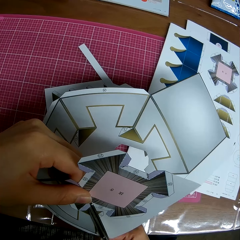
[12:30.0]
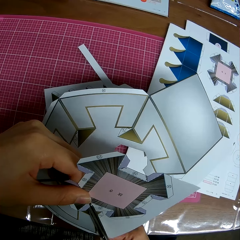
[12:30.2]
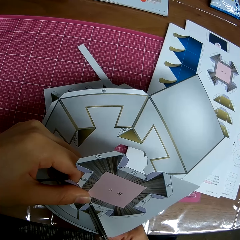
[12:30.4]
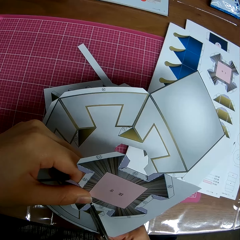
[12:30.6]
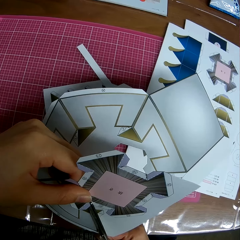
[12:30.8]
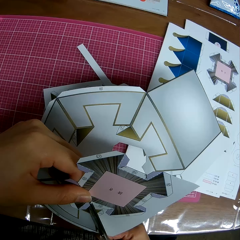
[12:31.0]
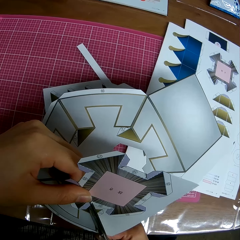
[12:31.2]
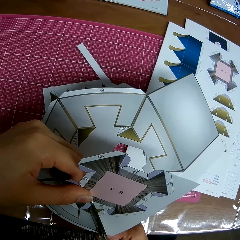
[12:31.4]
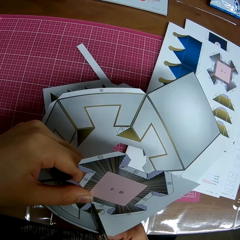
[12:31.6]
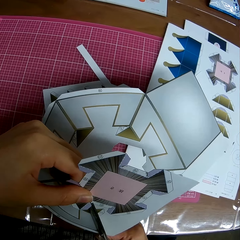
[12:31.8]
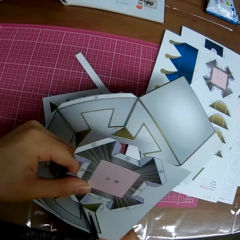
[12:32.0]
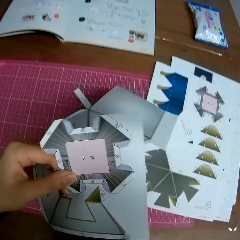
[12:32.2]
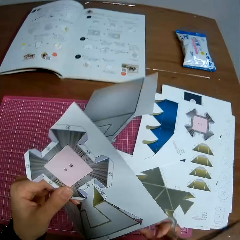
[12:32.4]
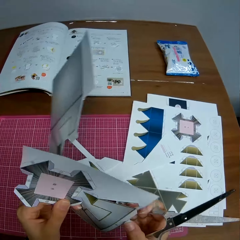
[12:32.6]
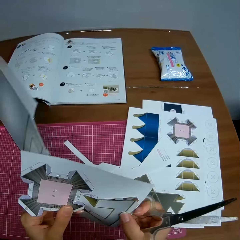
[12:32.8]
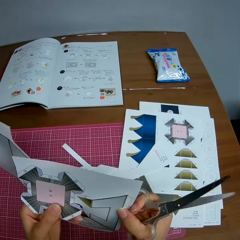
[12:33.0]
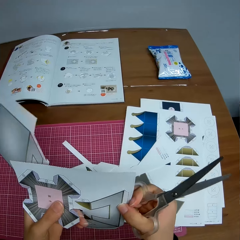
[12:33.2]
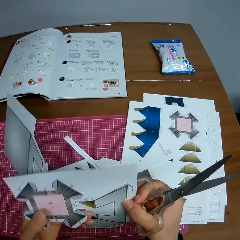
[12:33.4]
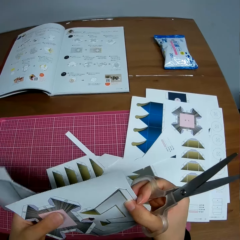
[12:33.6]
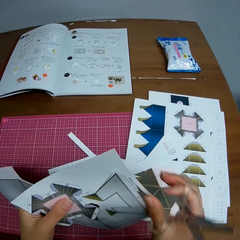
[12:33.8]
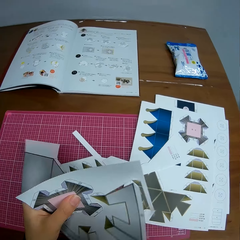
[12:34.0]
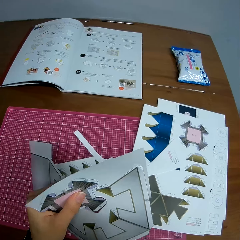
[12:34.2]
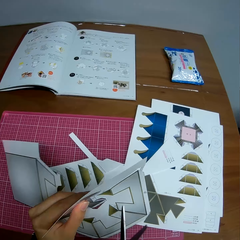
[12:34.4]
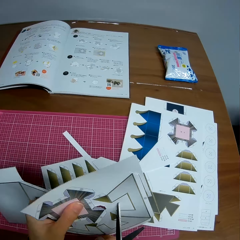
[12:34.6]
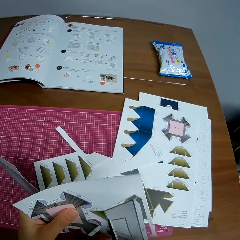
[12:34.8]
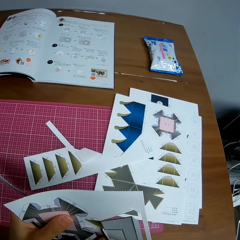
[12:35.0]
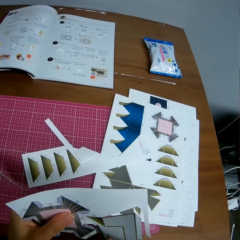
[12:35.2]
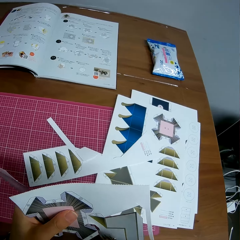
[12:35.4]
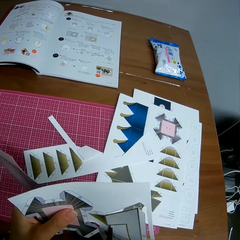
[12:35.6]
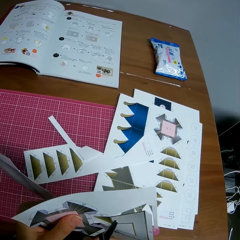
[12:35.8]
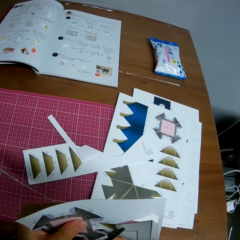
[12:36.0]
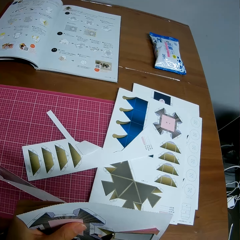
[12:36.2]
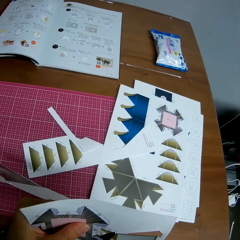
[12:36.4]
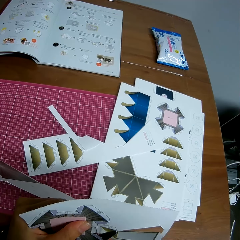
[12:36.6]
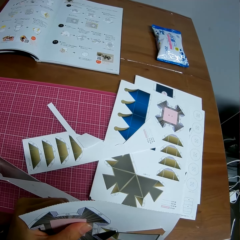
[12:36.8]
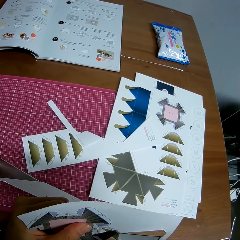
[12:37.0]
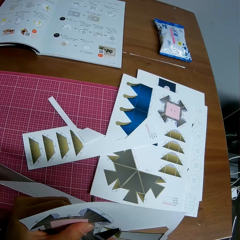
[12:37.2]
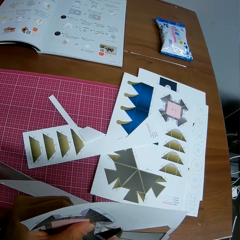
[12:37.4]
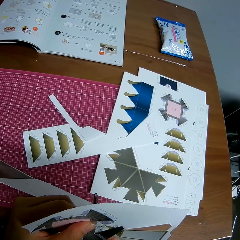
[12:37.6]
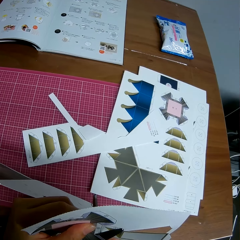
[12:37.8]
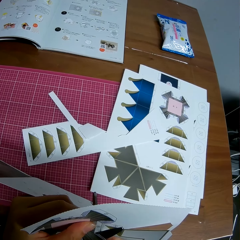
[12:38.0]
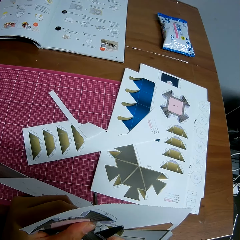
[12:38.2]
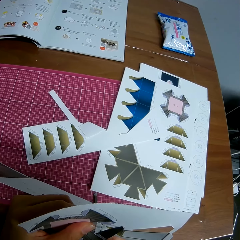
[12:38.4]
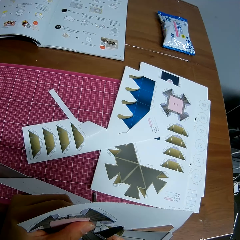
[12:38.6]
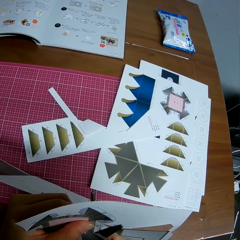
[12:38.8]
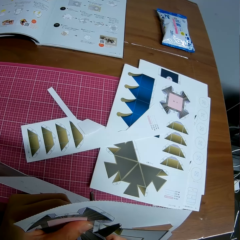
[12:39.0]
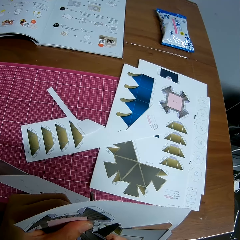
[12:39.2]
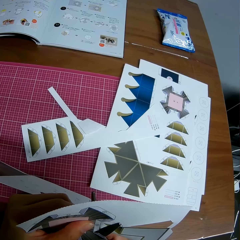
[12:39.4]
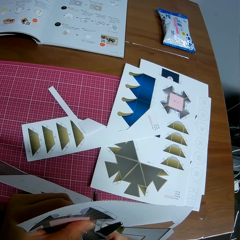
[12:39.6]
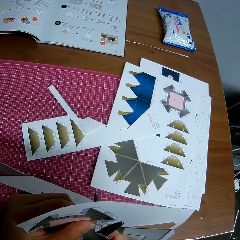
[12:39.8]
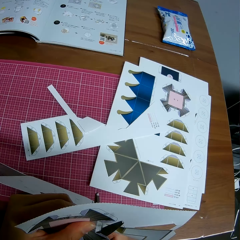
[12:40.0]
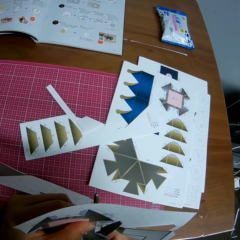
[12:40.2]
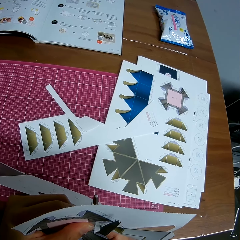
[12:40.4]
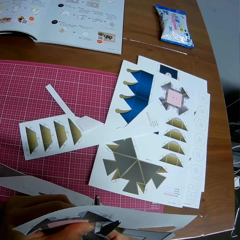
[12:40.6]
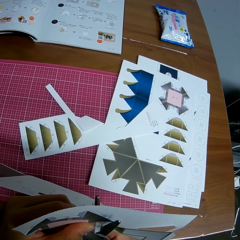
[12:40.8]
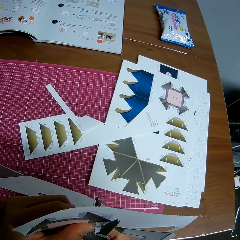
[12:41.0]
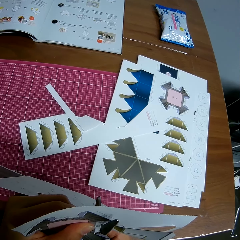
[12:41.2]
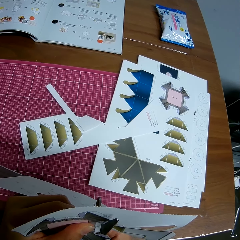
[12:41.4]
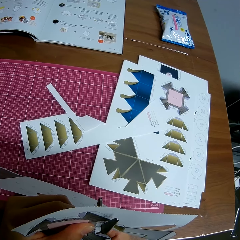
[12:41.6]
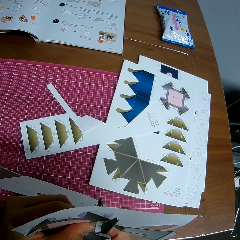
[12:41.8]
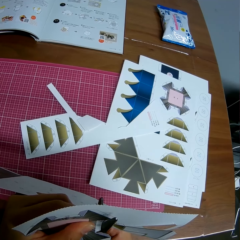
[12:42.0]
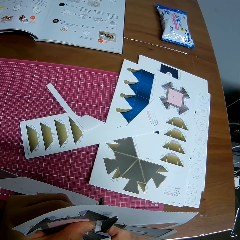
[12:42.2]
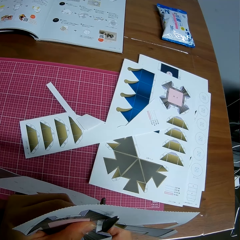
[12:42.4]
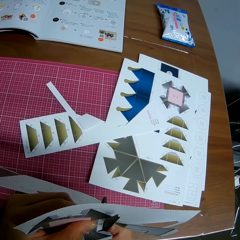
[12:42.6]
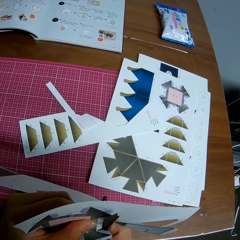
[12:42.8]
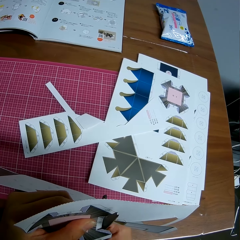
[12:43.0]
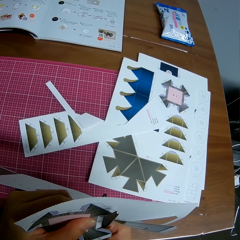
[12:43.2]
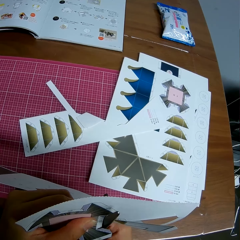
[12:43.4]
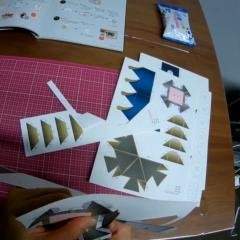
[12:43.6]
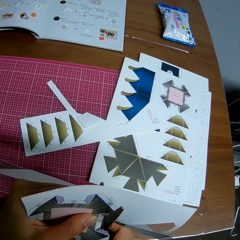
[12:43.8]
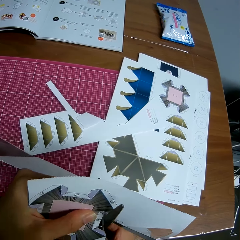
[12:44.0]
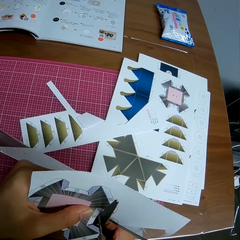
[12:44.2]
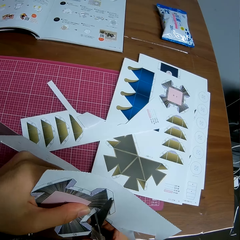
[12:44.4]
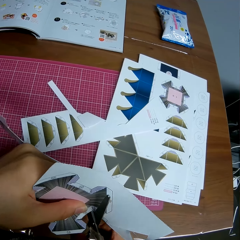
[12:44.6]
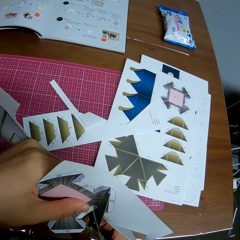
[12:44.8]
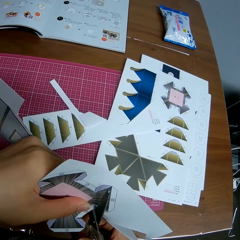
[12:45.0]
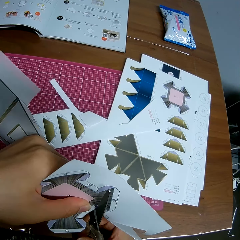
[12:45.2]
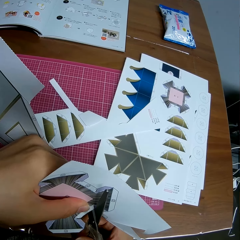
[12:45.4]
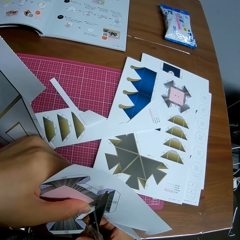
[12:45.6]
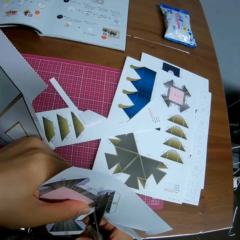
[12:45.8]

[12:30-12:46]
The camera wearer touches the paper. They adjust the paper. They turn the paper. They cut the paper with the scissors.

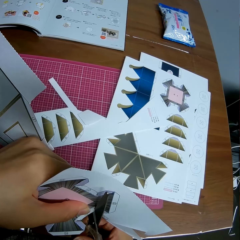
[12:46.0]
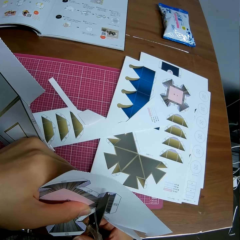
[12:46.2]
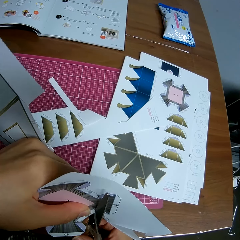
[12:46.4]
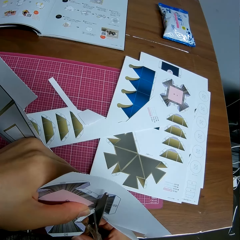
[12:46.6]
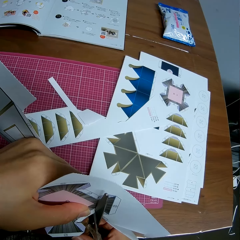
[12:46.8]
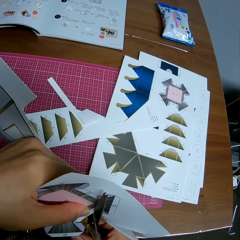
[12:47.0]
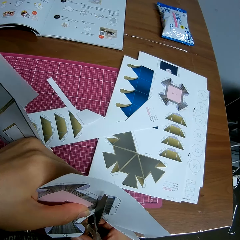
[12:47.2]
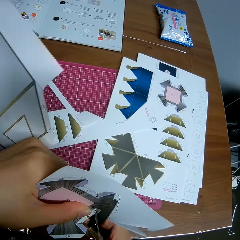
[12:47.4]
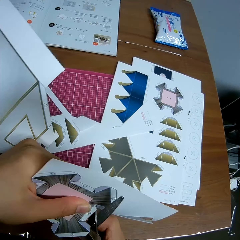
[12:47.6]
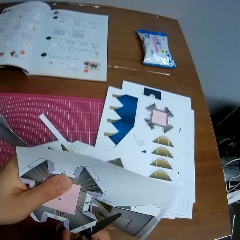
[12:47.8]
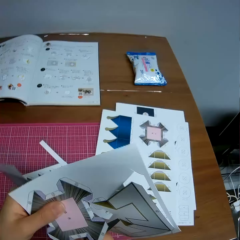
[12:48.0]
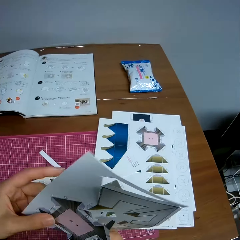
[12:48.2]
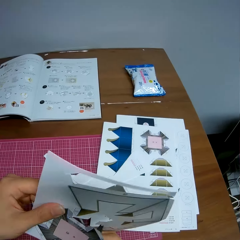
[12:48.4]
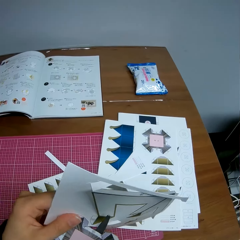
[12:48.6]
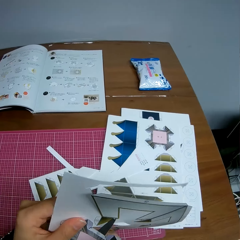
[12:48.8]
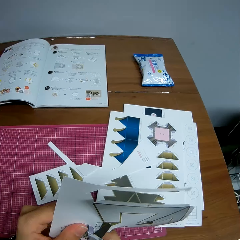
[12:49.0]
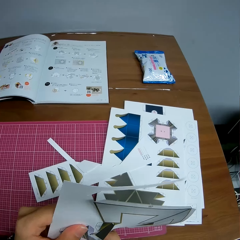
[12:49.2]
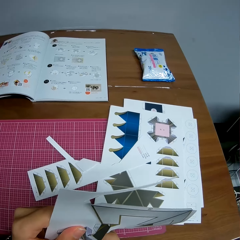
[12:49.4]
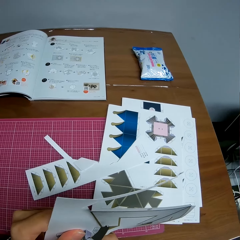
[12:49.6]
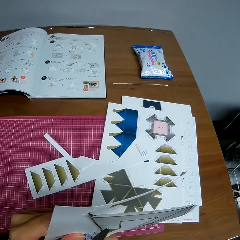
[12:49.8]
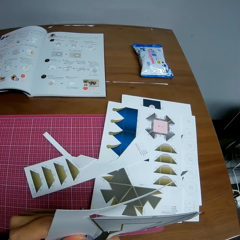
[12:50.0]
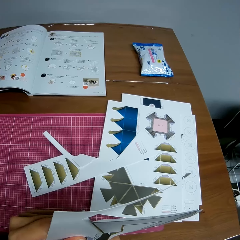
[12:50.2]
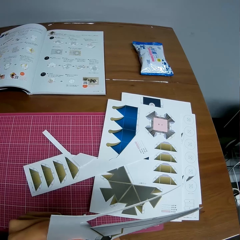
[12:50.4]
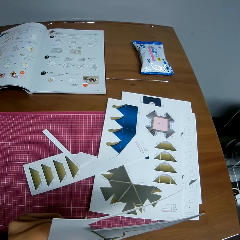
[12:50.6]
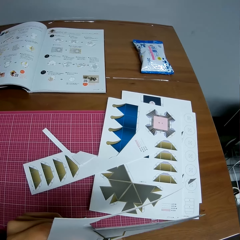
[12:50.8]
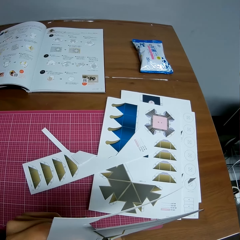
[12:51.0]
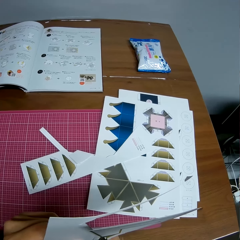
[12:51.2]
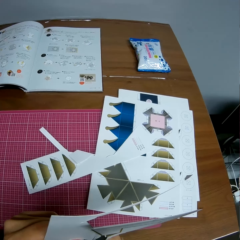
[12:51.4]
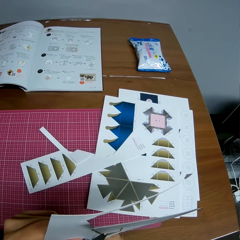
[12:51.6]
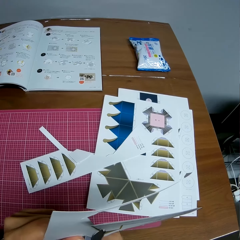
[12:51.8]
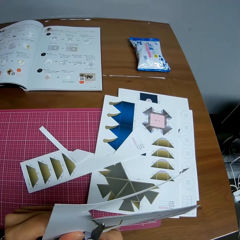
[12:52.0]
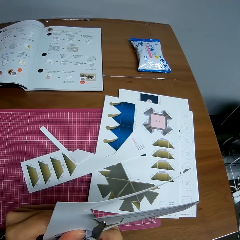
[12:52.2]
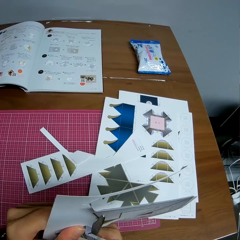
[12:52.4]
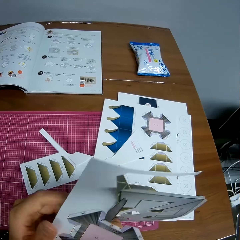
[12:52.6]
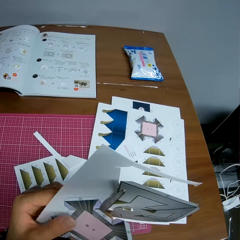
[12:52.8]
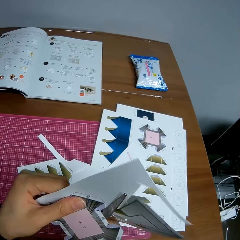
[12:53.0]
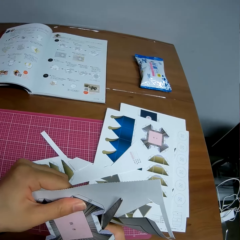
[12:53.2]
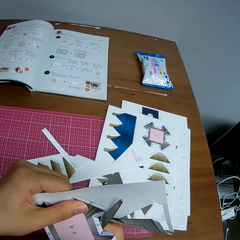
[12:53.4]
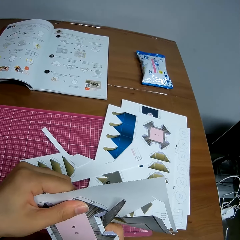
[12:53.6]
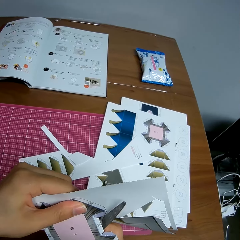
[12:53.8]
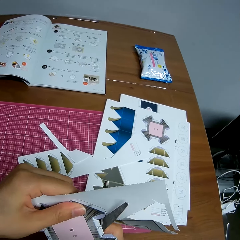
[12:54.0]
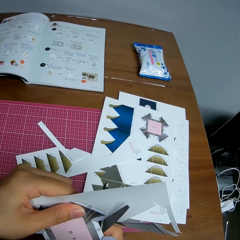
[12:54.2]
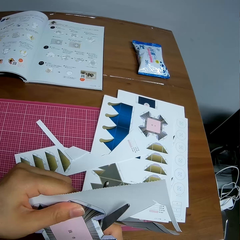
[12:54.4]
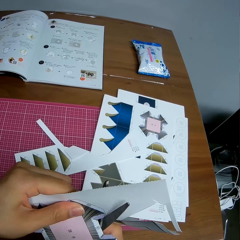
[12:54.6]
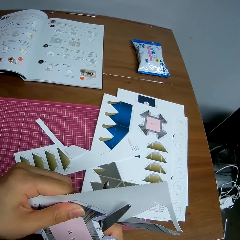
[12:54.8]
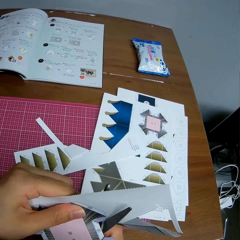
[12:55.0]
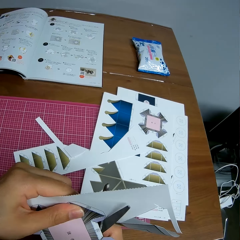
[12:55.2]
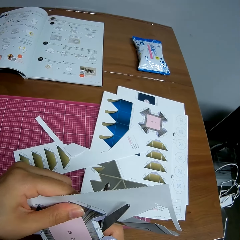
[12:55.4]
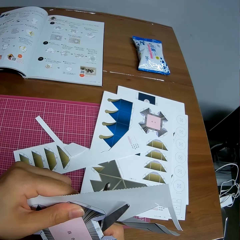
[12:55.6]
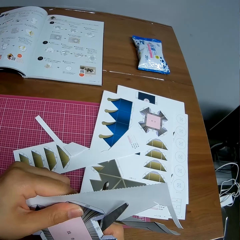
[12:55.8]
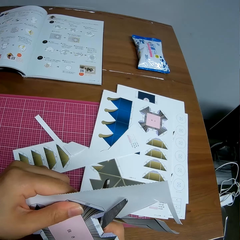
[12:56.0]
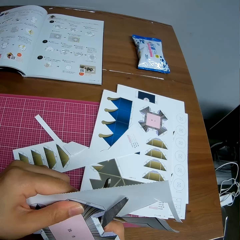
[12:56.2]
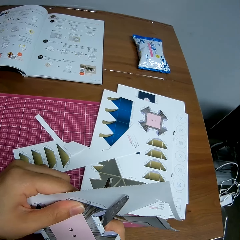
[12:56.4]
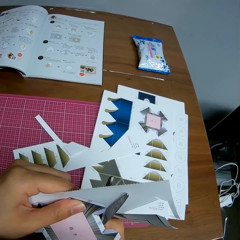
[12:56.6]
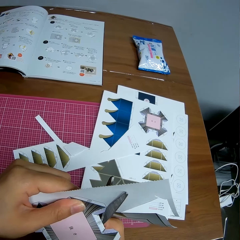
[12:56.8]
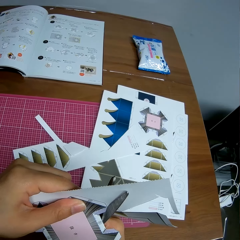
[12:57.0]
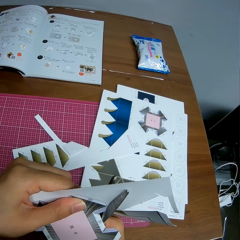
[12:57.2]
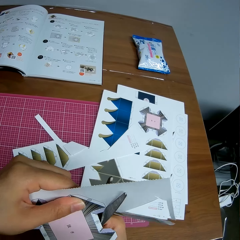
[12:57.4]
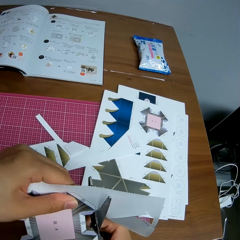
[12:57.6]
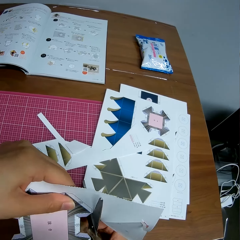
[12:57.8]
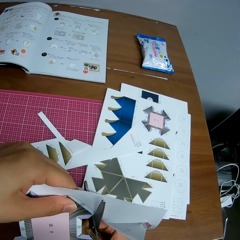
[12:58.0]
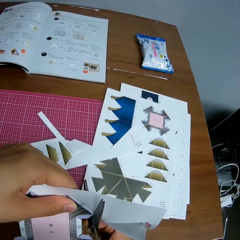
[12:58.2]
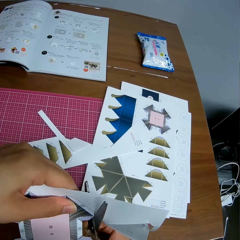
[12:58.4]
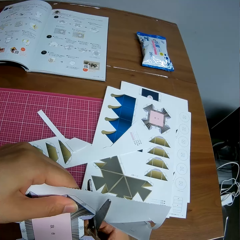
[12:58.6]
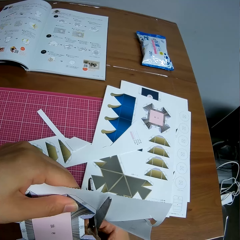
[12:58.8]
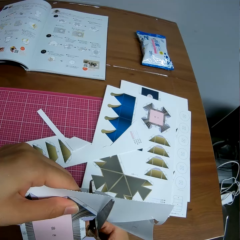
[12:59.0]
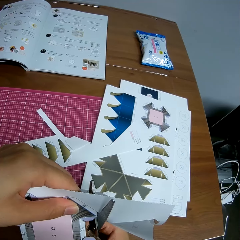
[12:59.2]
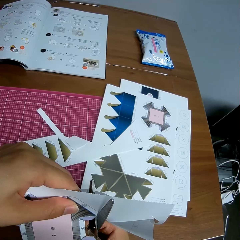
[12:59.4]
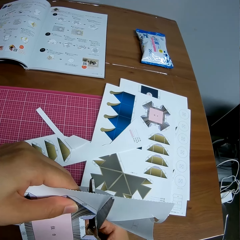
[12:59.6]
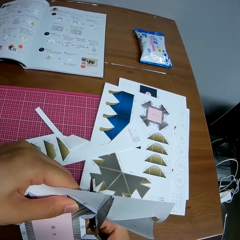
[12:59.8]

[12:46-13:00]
The camera wearer turns the paper. They adjust the paper. They cut the paper with the scissors. They move the paper. They cut the paper with the scissors.
